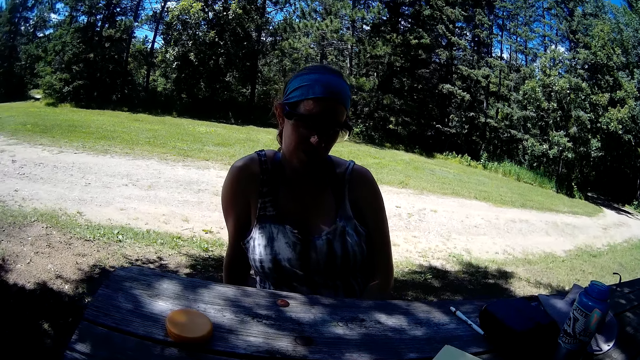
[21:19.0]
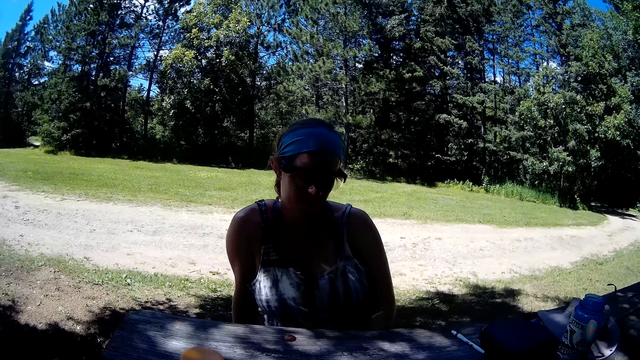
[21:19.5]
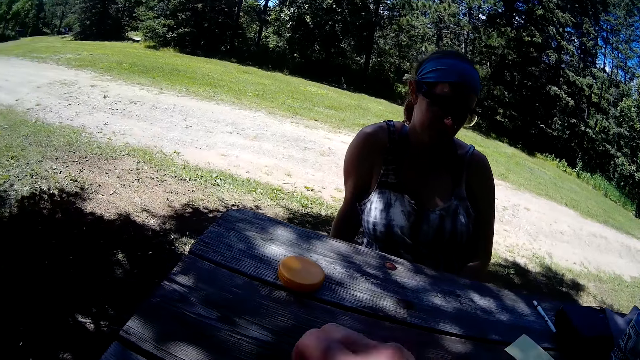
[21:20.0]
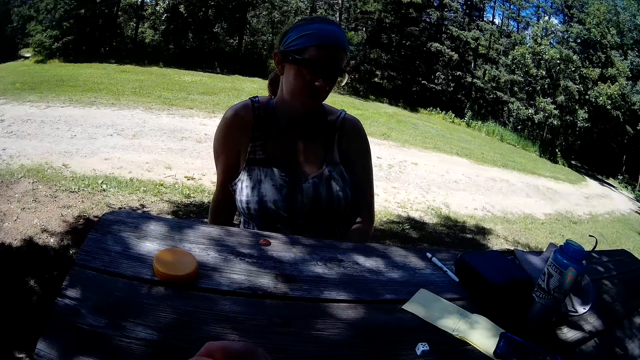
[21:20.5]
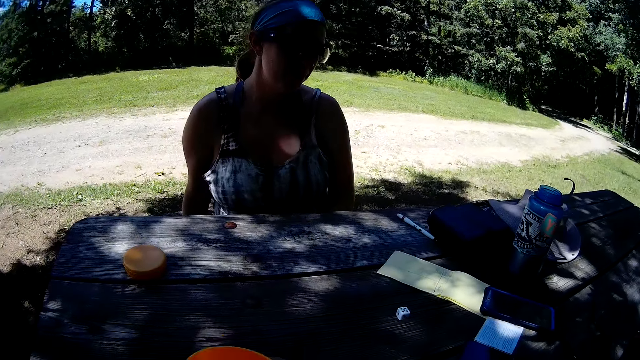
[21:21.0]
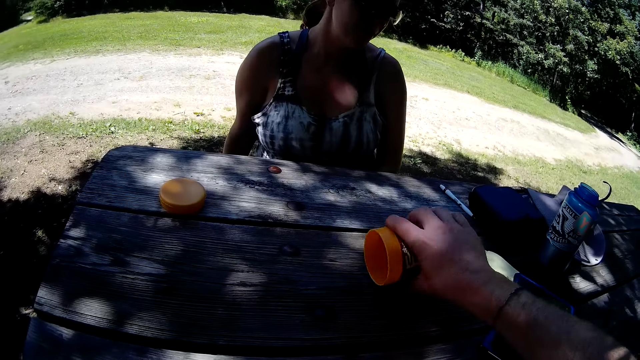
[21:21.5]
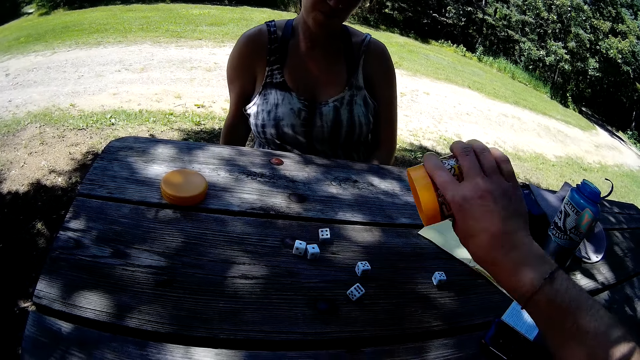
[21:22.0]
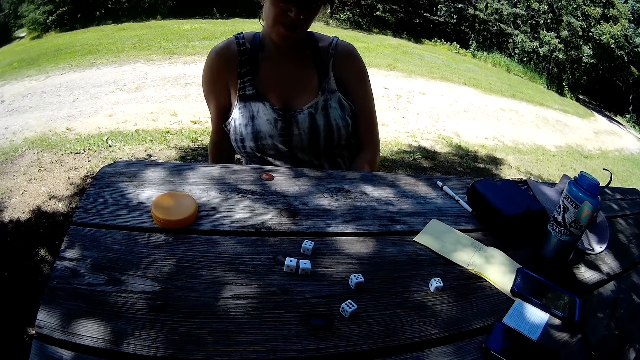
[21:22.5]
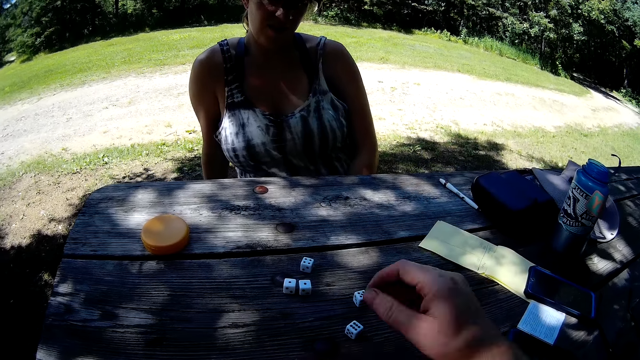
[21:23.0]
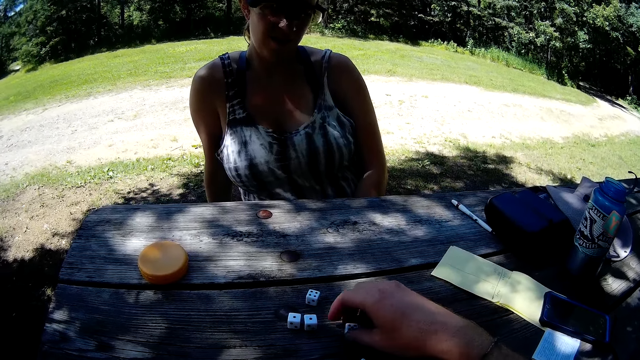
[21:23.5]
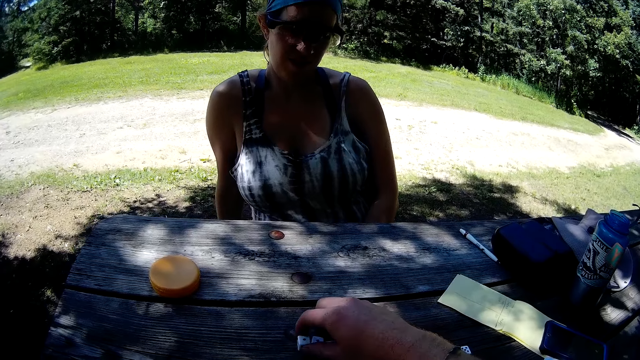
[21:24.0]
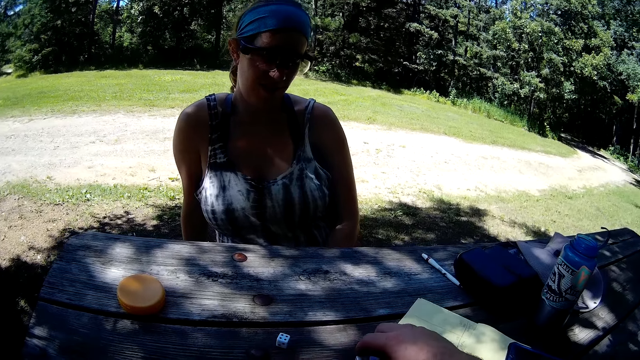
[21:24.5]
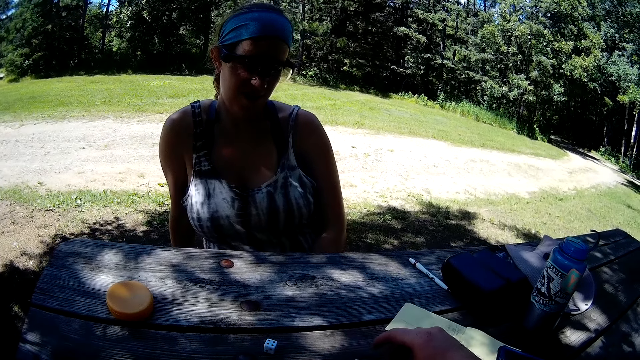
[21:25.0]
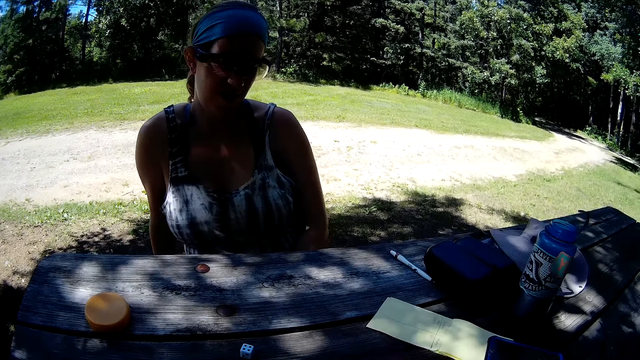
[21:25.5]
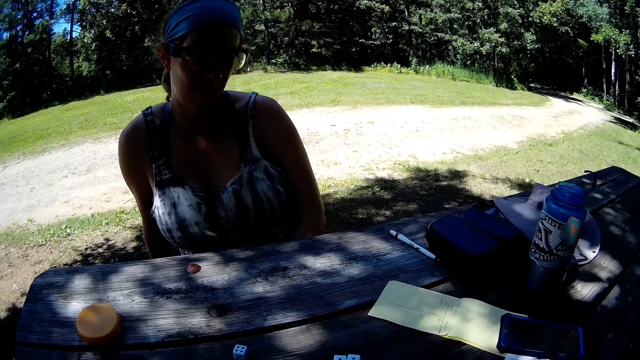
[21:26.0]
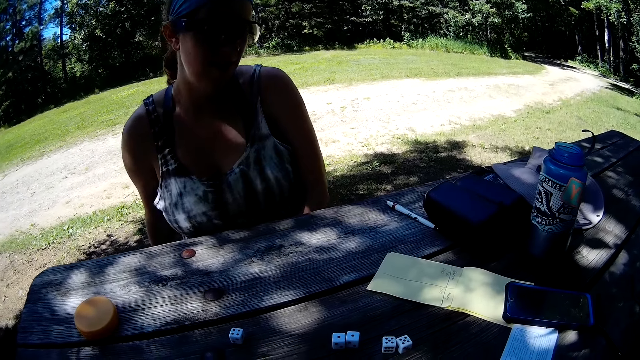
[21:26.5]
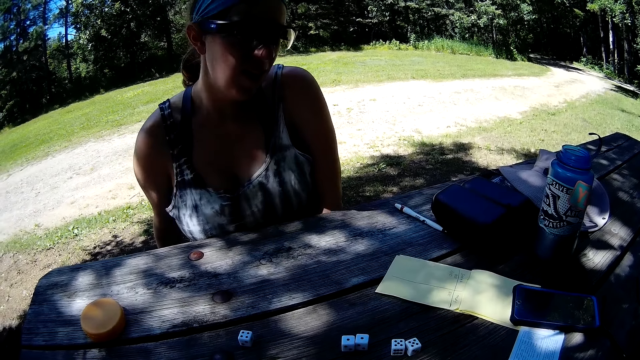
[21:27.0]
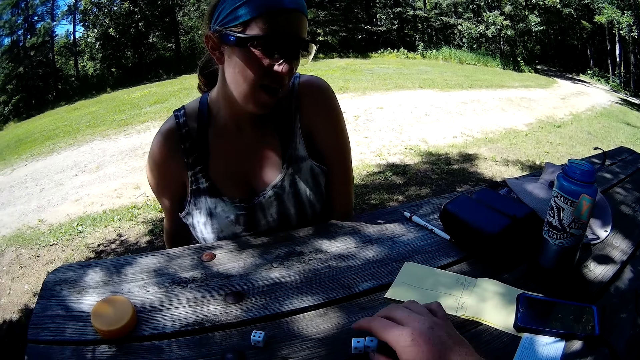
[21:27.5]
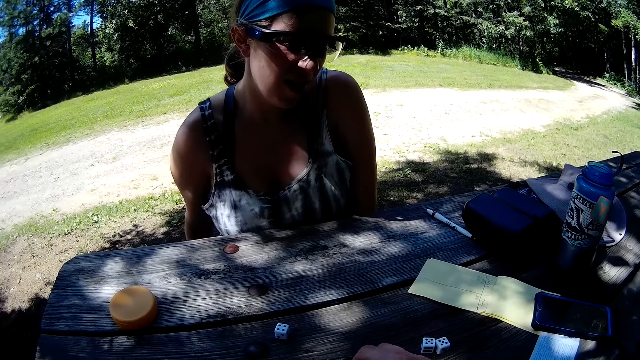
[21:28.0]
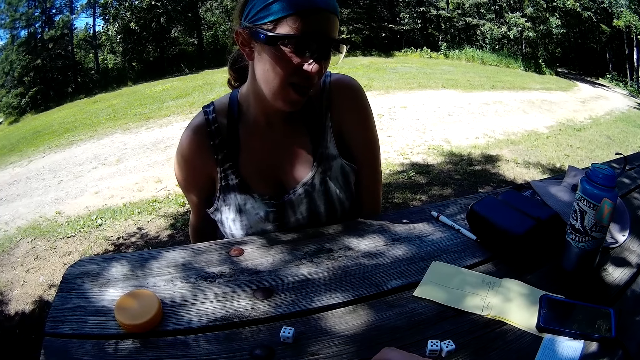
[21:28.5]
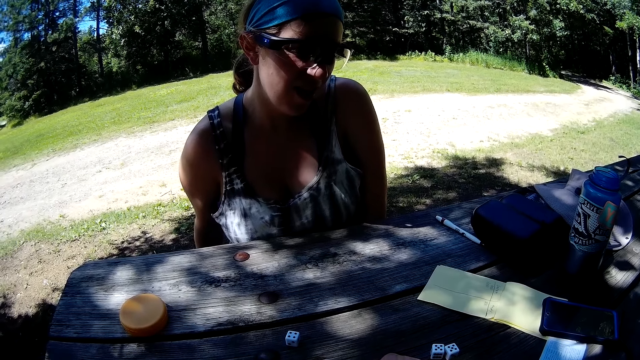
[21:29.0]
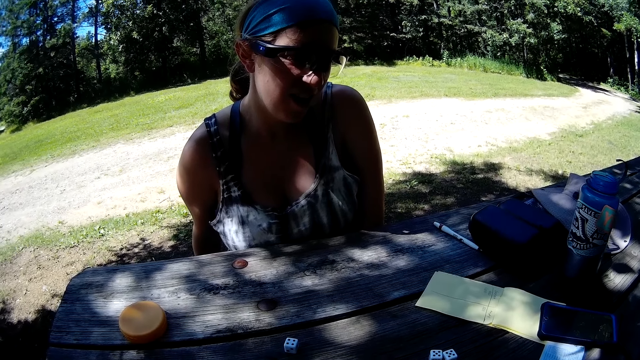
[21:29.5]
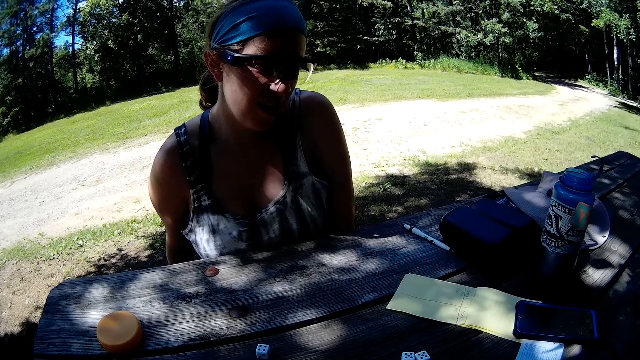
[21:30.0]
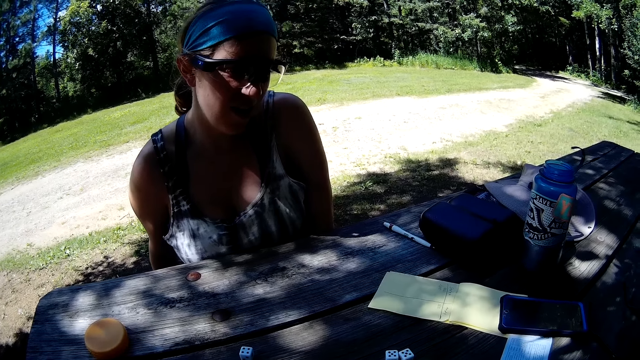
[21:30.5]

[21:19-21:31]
The camera wearer picks up the dice cup or container. He shakes the dice cup. He pours dominos on the table from the container in his right hand. He puts the container in his right hand on the table. He adjusts the dominos on the table with his right hand.

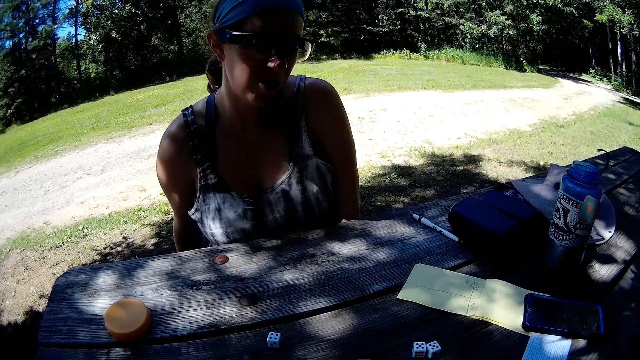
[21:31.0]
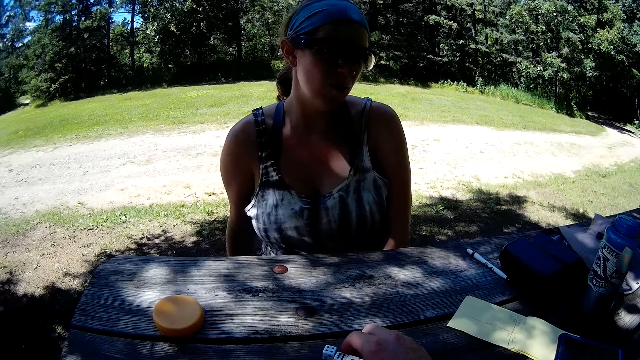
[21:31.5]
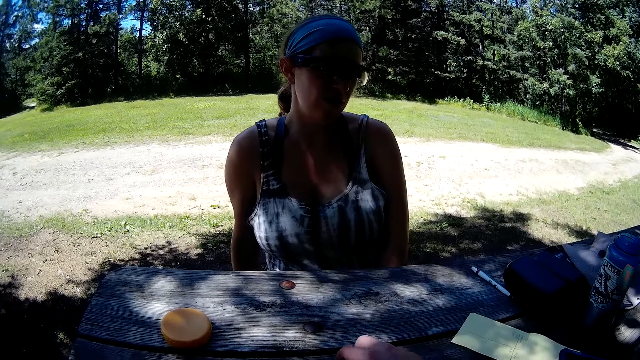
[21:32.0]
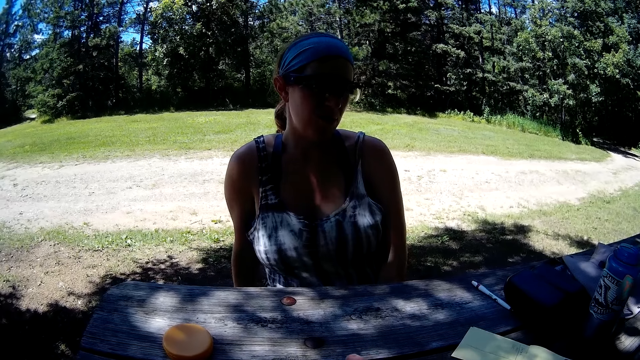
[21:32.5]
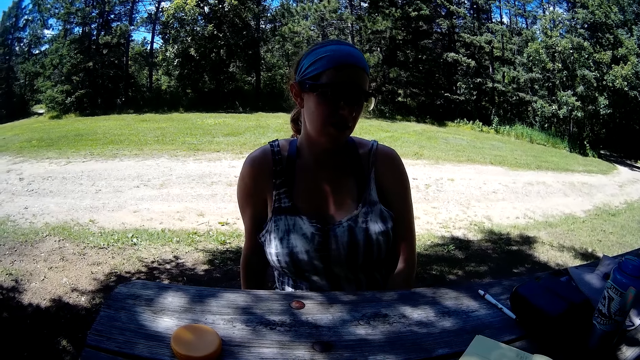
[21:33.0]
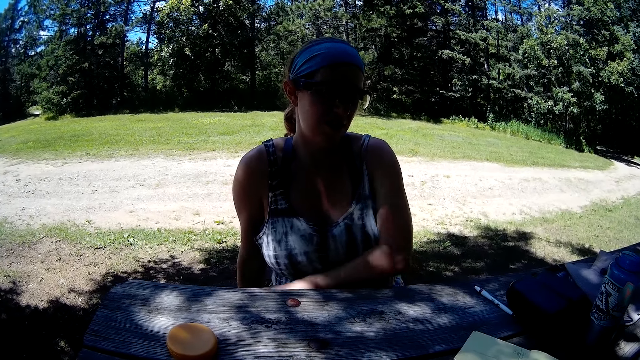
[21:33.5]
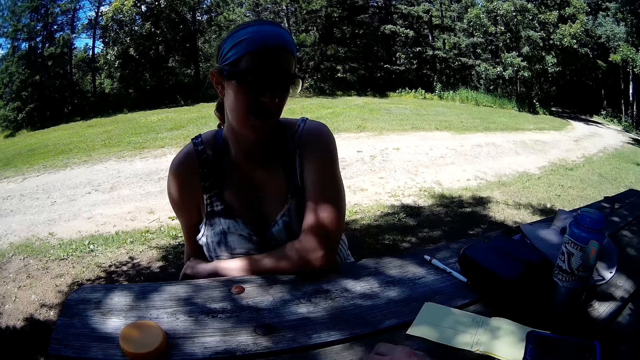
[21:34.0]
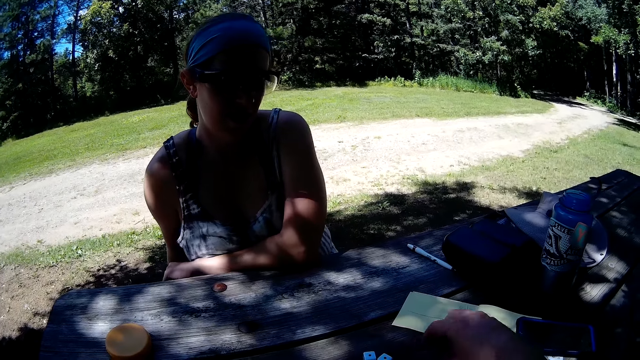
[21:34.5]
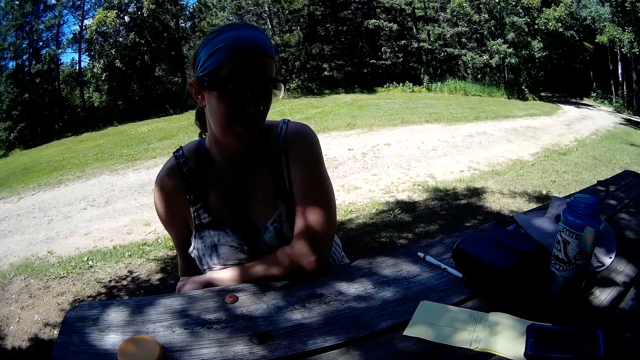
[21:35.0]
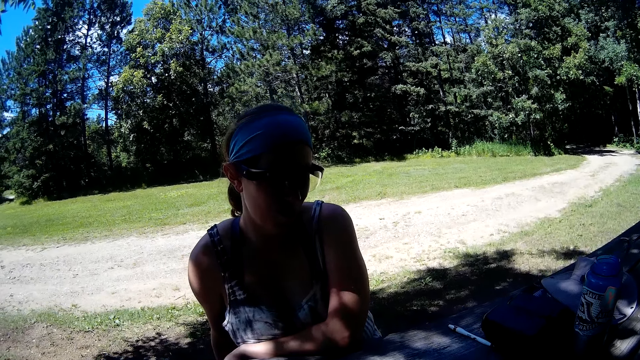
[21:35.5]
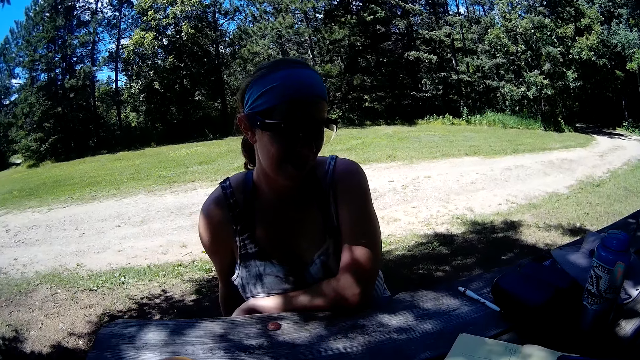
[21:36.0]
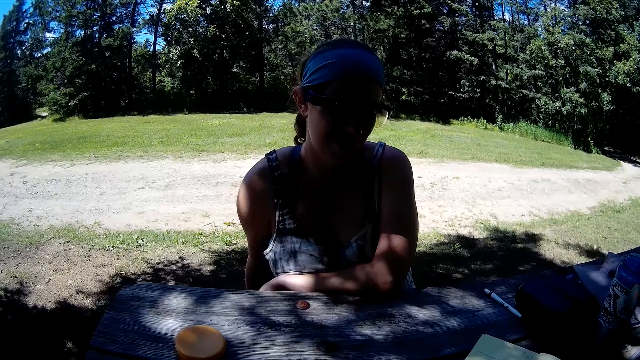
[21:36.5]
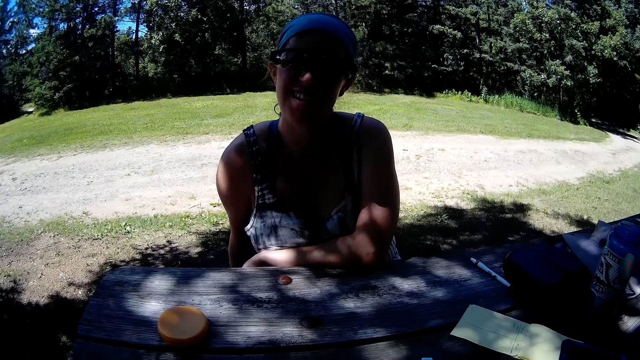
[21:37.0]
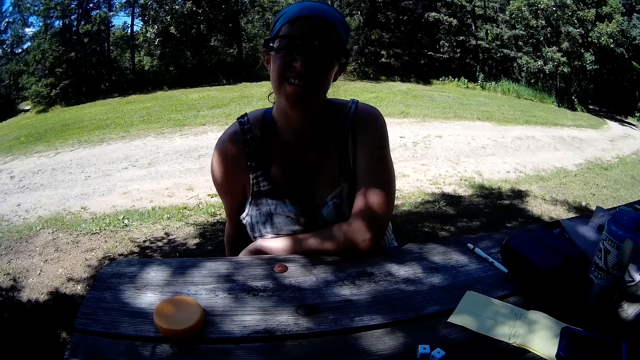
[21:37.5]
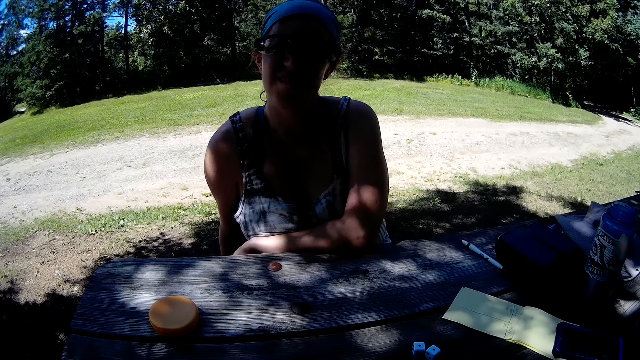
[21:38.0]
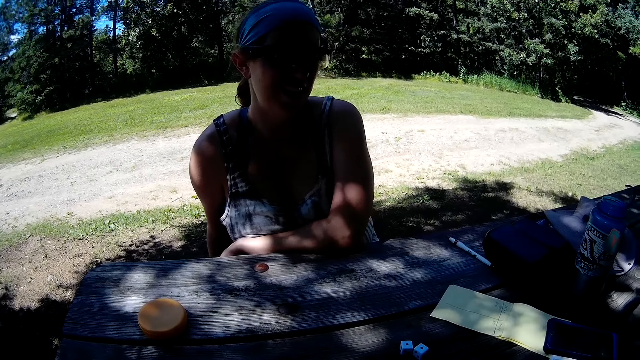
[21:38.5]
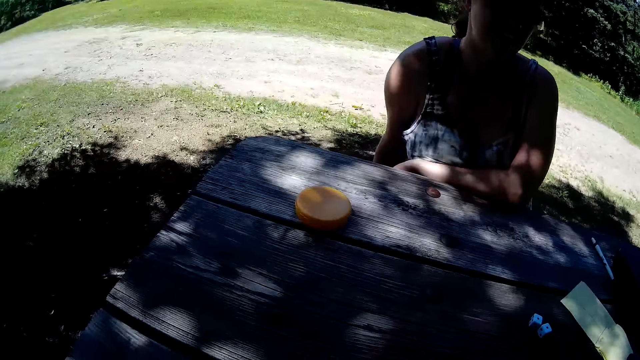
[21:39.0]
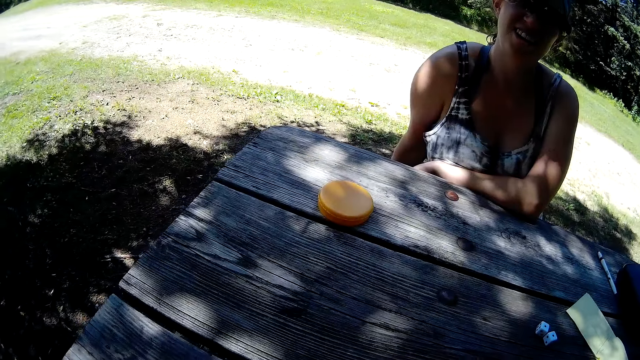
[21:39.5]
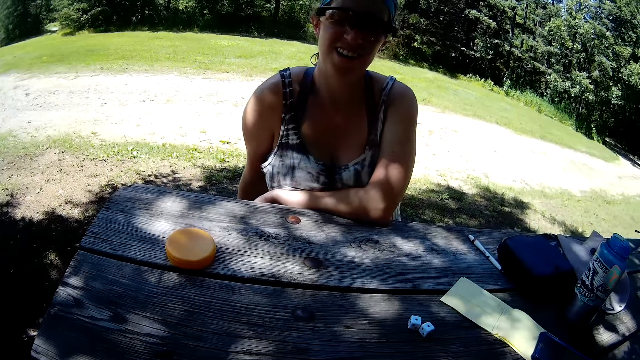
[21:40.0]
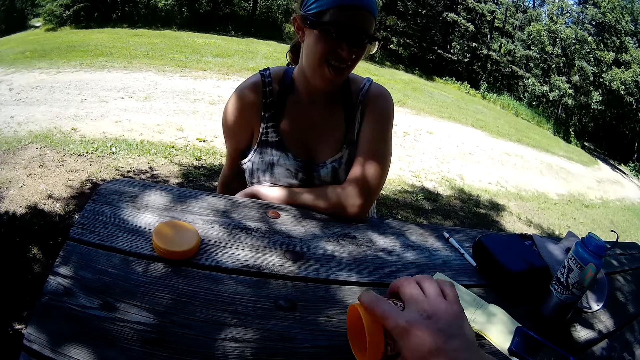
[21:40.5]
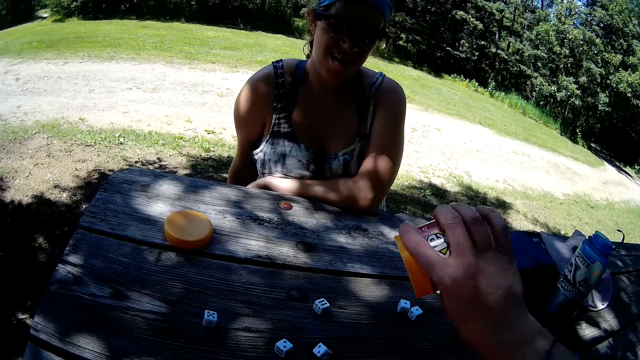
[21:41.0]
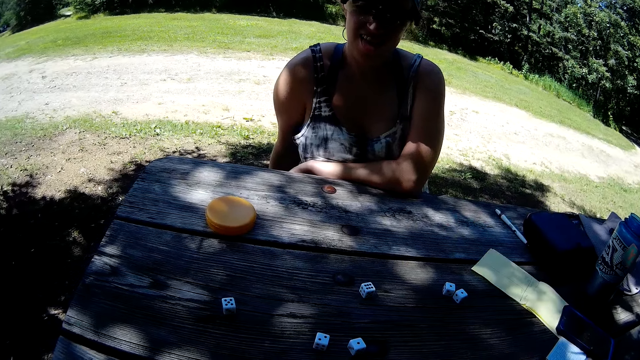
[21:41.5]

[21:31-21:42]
The camera wearer pours dominos on the table from the container in his right hand.
